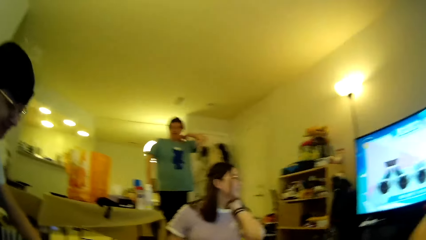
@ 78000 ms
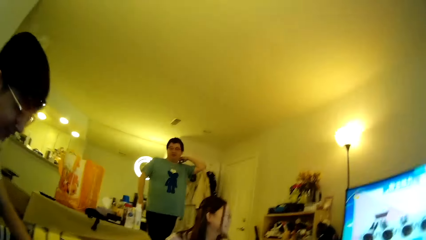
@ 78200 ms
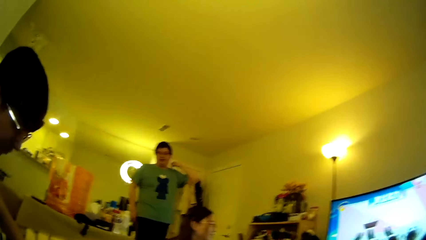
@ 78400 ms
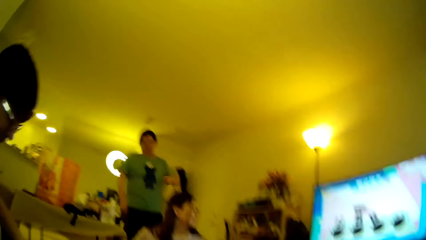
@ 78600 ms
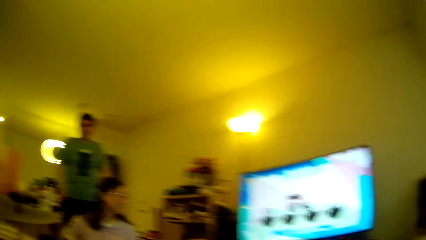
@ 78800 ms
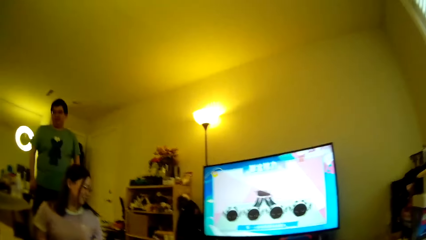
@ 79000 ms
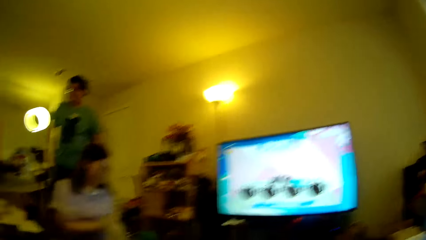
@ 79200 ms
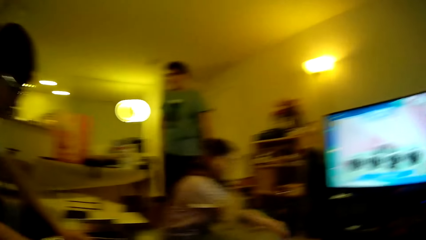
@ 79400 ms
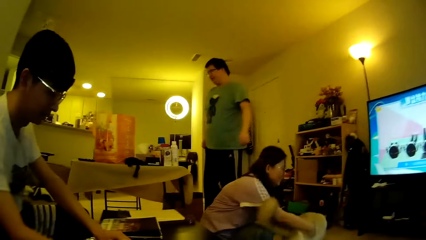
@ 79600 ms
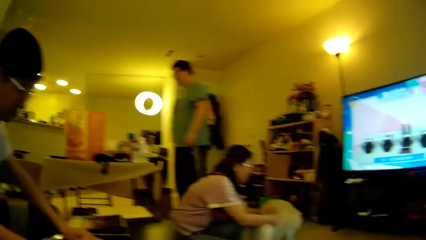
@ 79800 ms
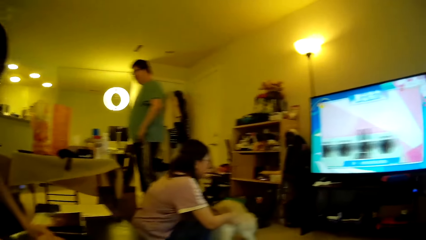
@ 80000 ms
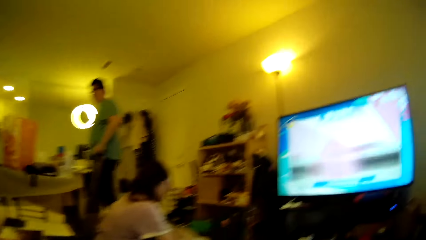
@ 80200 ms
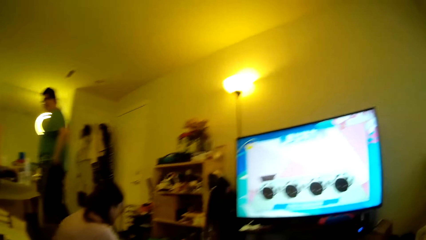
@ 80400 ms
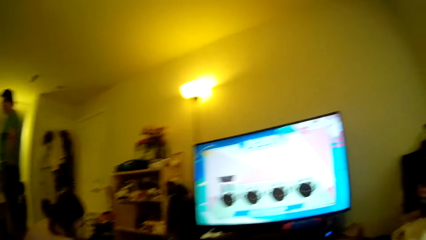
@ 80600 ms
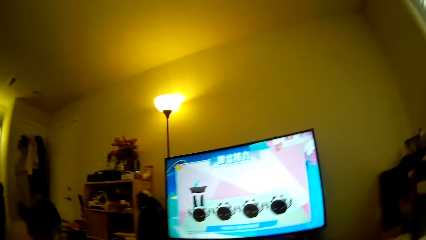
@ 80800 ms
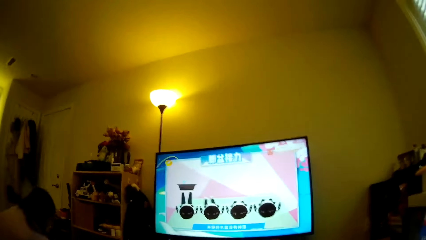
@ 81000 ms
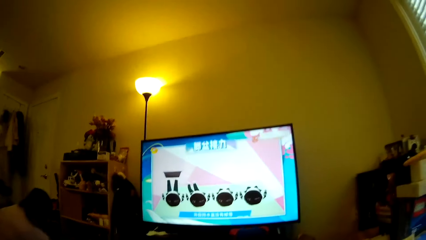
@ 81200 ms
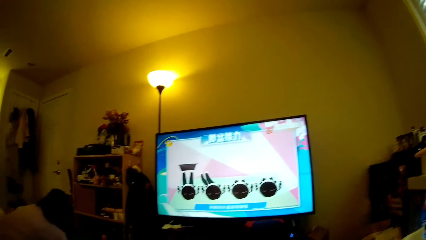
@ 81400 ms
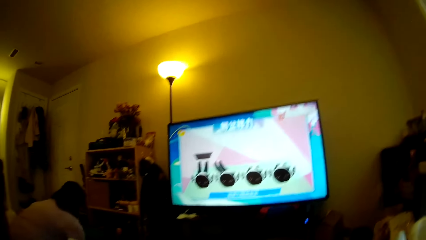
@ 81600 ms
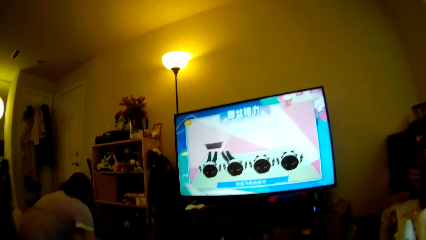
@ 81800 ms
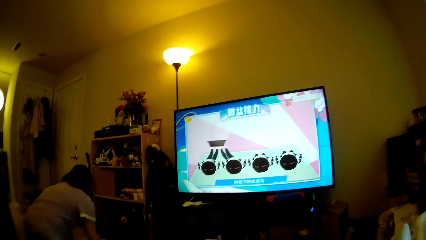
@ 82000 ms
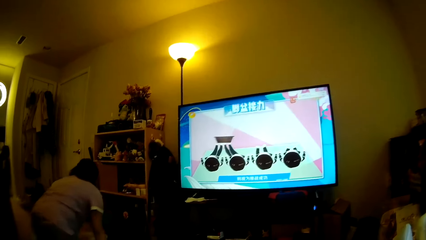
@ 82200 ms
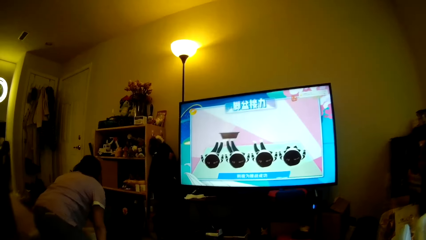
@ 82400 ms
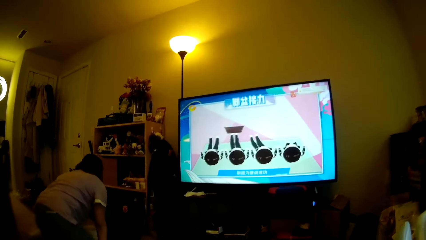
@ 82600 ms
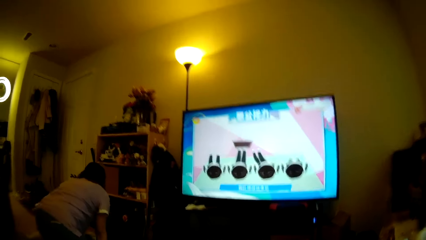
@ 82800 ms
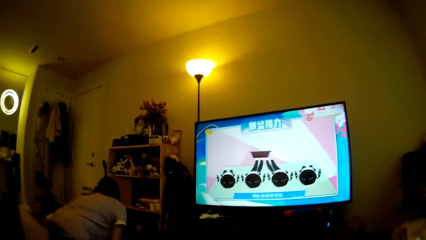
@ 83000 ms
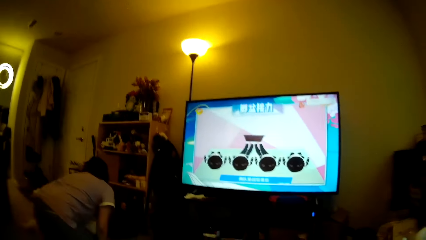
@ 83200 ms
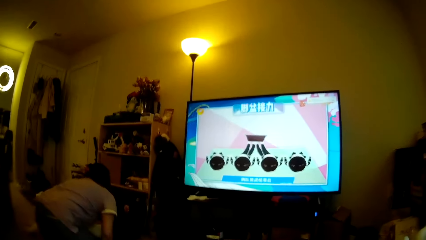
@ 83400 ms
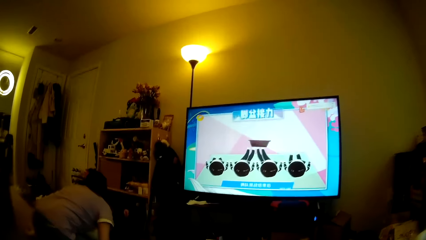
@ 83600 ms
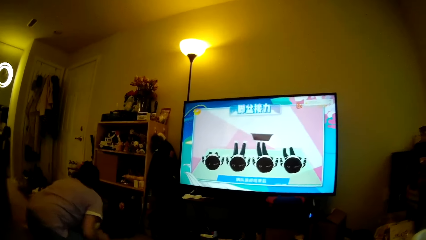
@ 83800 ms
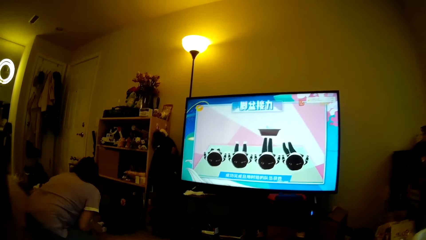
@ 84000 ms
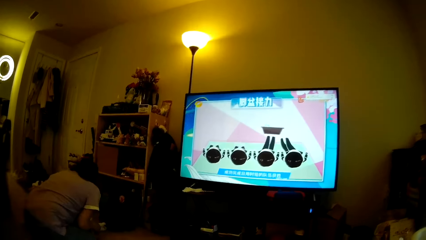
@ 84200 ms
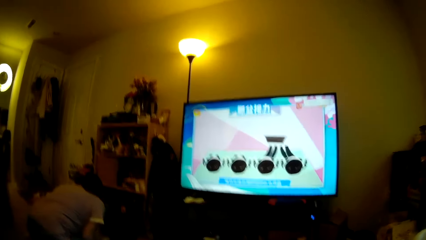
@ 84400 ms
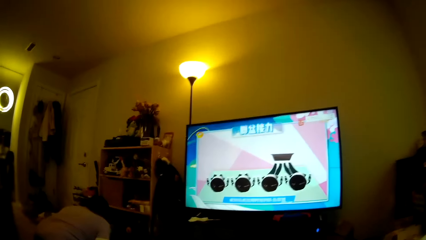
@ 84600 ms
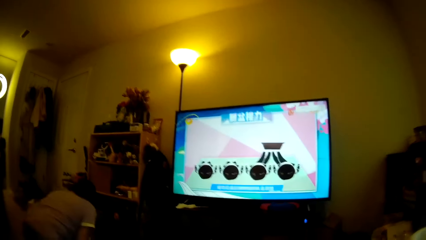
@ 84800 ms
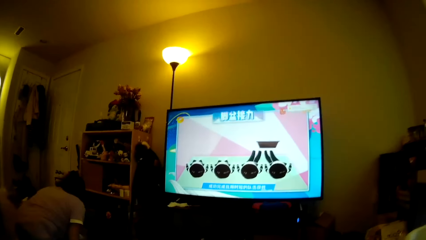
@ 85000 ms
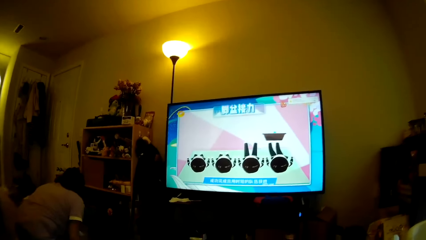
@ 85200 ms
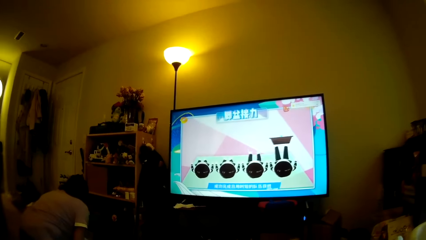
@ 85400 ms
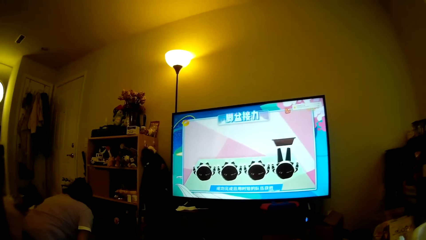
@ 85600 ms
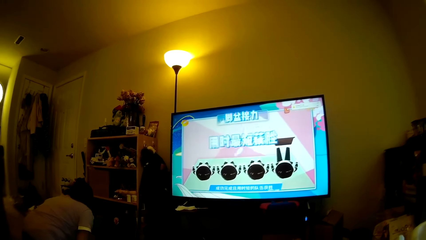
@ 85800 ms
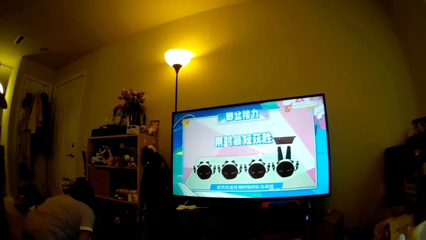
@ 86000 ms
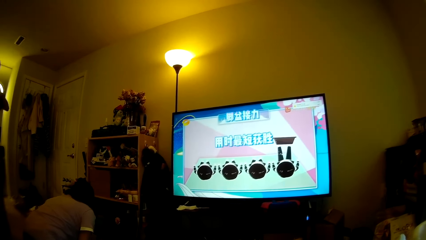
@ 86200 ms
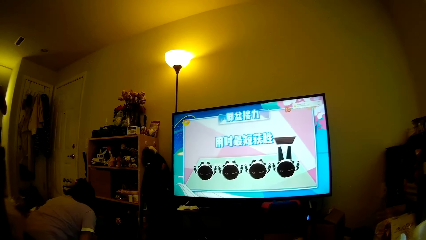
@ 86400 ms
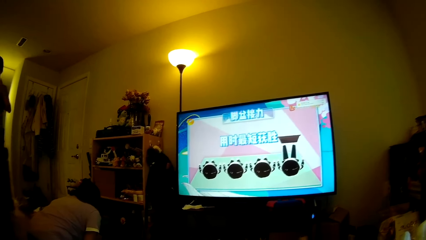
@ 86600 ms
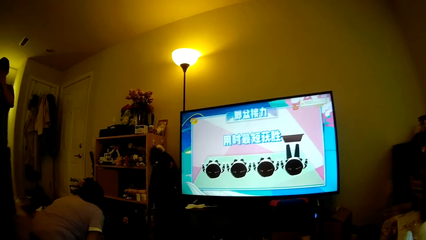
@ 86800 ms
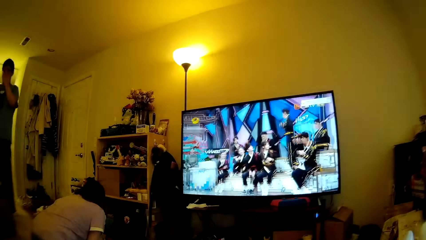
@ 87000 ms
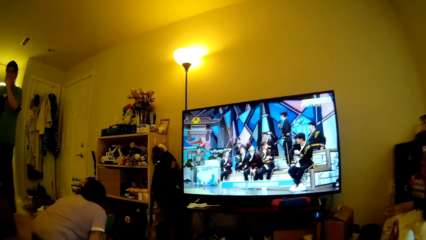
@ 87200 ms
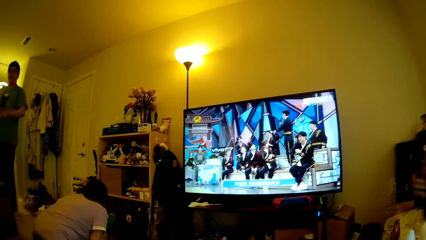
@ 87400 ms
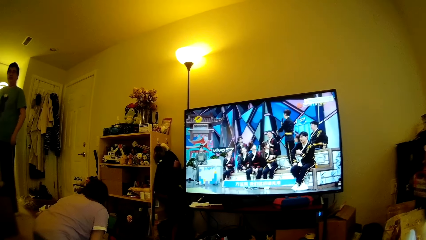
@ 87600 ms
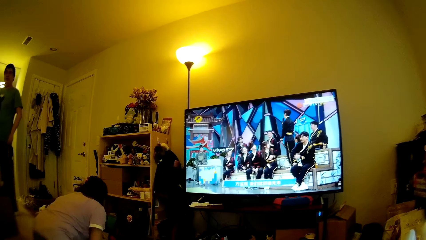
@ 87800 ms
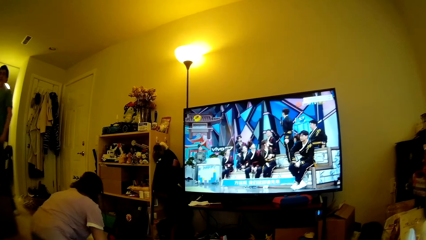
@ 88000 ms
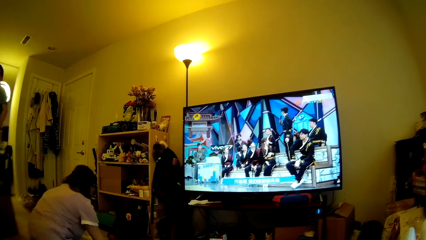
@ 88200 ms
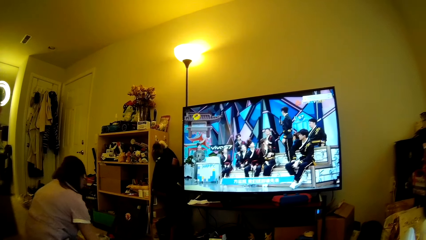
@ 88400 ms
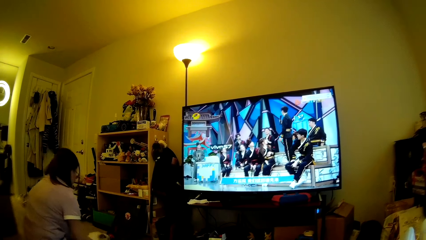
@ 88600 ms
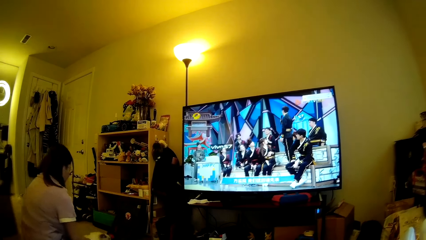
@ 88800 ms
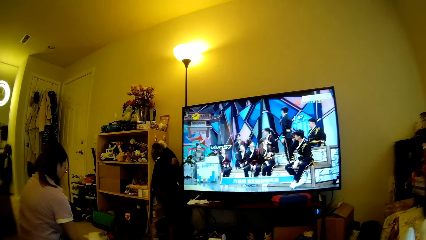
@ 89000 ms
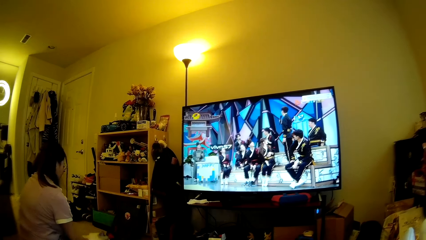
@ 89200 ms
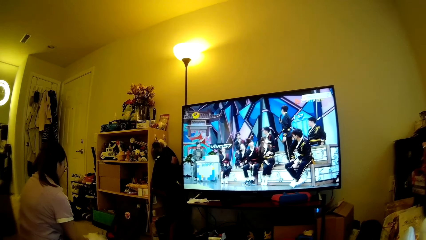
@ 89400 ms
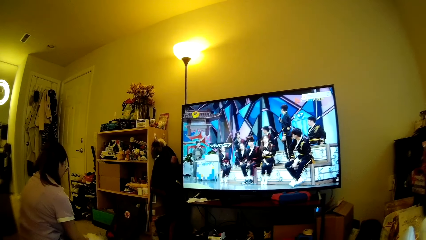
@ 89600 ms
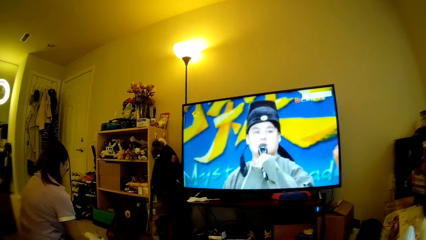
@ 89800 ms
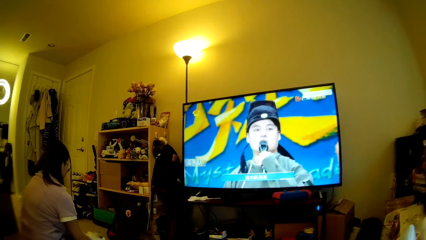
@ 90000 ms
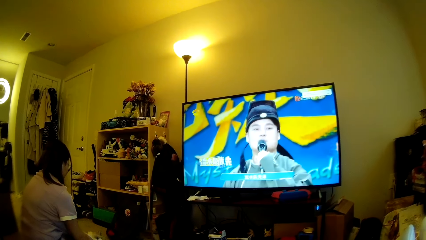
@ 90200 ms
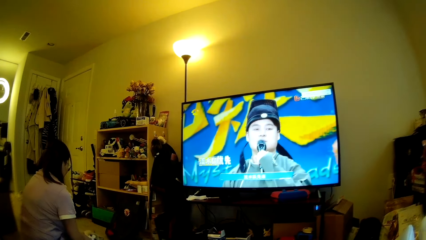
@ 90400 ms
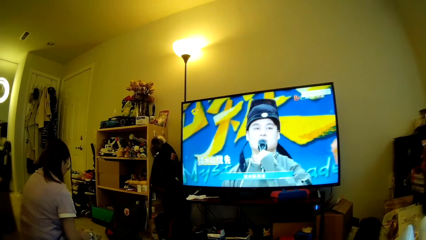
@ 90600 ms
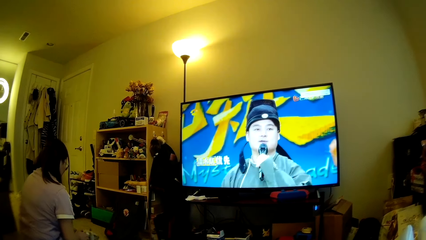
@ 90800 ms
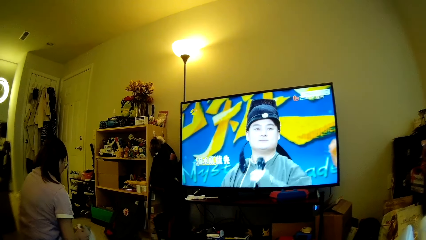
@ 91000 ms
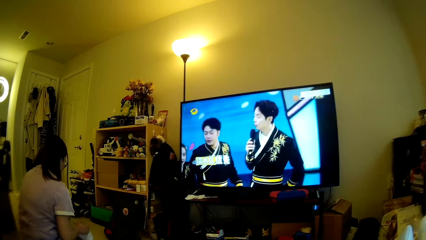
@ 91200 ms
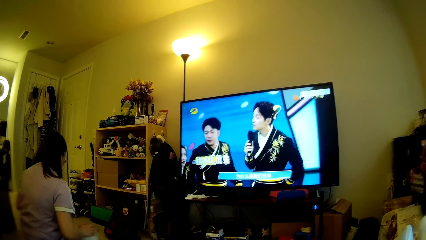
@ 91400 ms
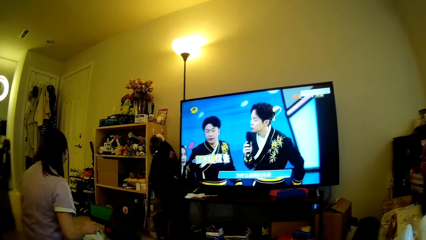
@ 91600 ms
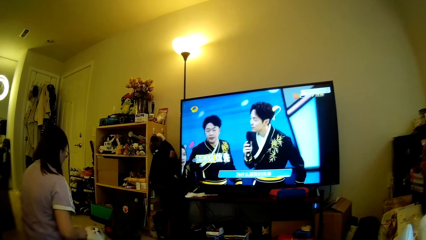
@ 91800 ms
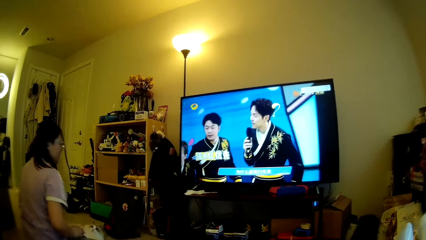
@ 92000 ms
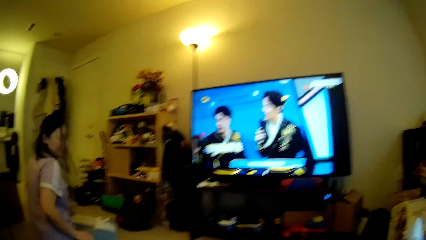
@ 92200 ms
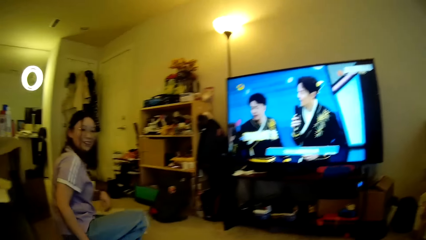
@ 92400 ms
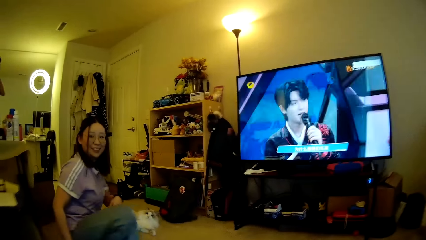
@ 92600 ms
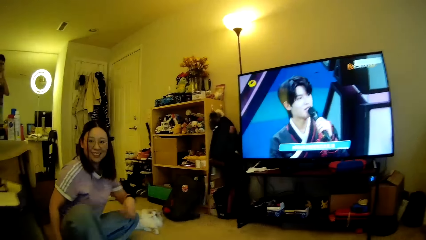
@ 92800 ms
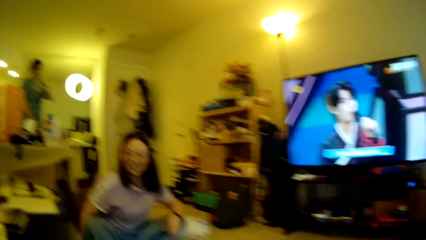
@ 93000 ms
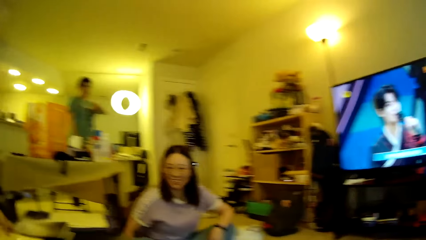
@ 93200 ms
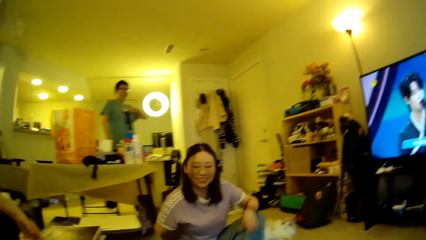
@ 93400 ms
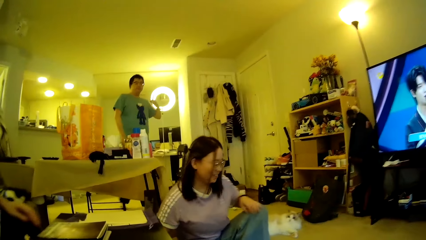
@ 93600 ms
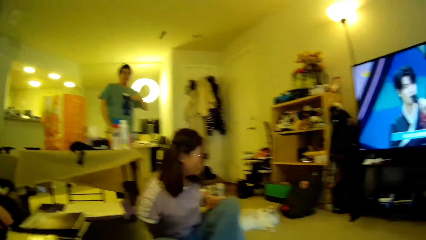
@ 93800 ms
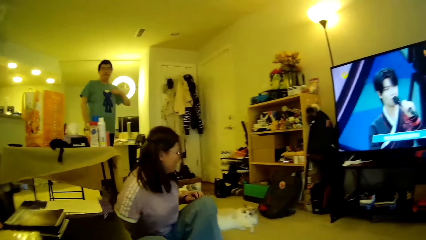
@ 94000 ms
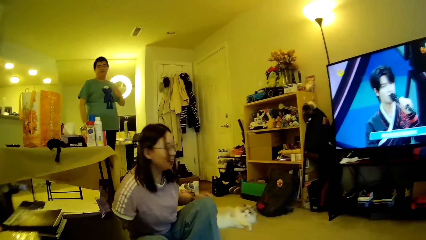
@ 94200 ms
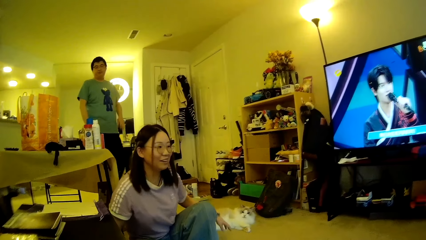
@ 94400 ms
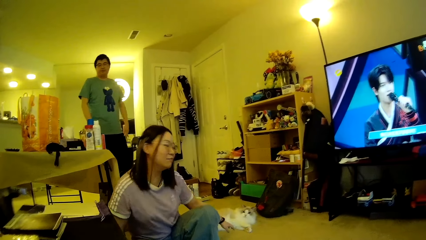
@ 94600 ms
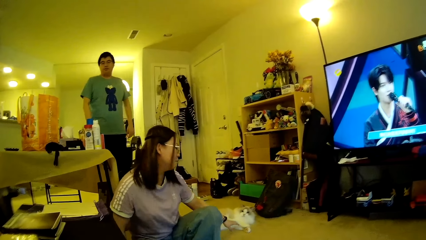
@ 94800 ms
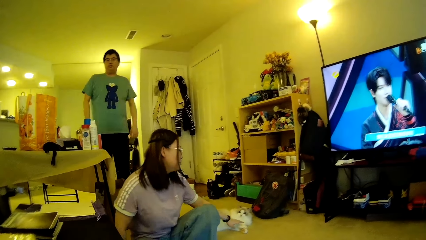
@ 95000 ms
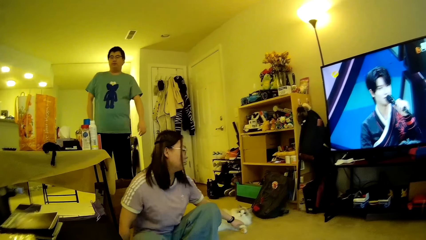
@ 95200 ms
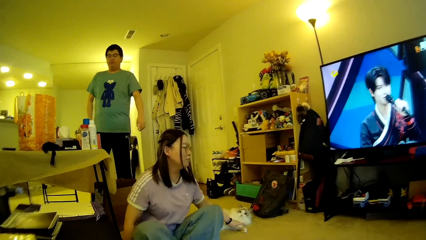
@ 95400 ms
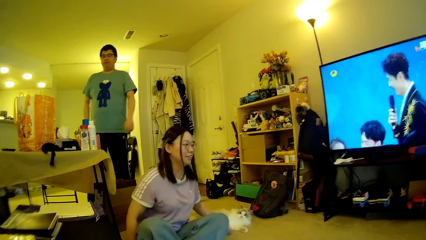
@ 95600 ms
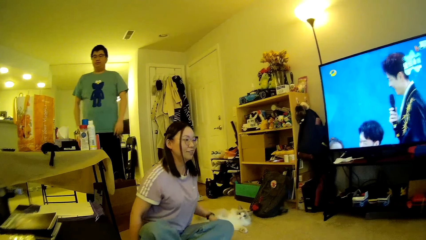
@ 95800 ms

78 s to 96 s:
A man does something. The camera wearer looks around. Another man steps forward. A lady does something. The lady plays with a cat on the floor. The camera wearer looks at the television. The other man steps forward. The camera wearer looks at the television. The lady moves the leg and turns around. The other man steps forward. The lady touches the cat. The other man adjusts his t-shirt and walks around in the house.
